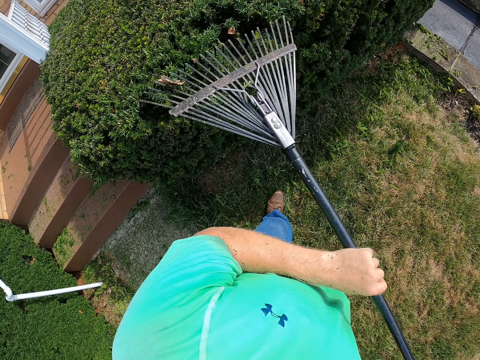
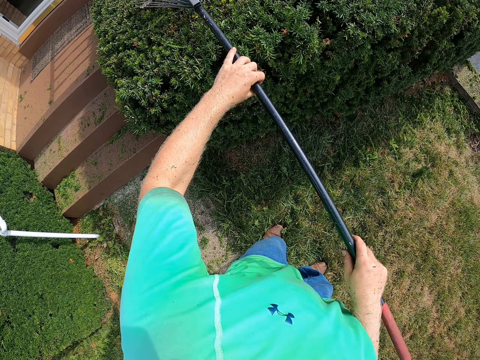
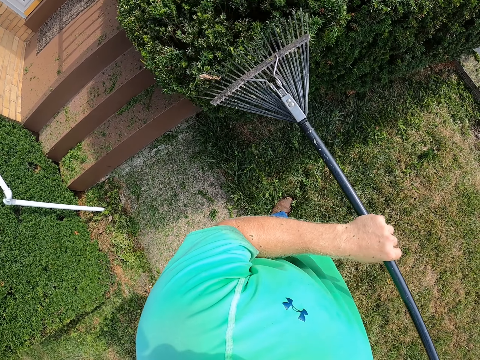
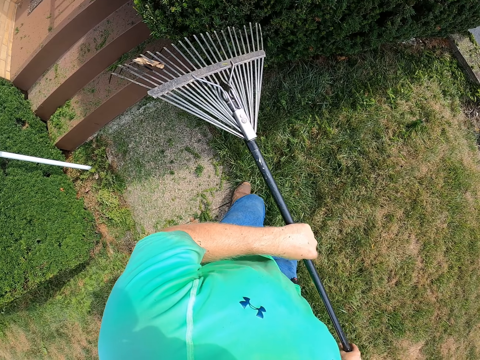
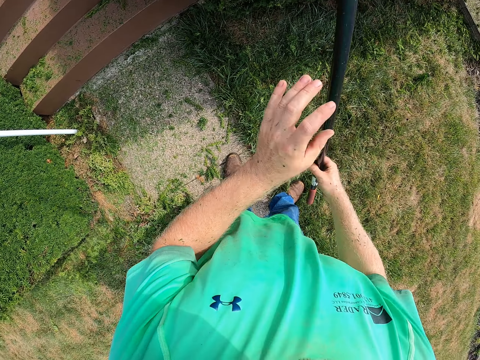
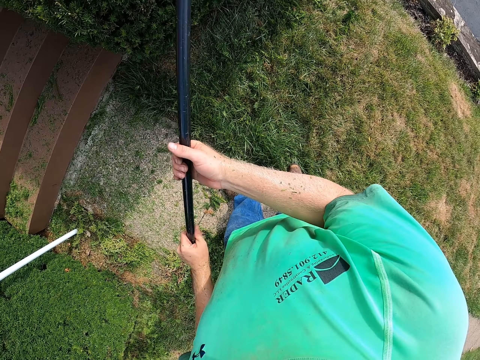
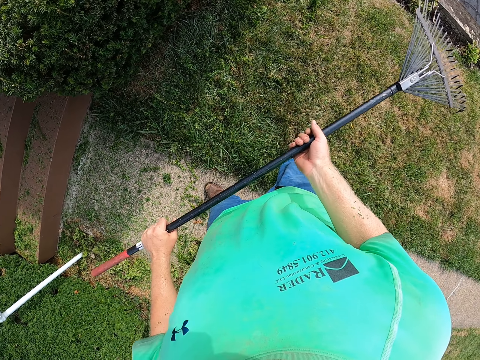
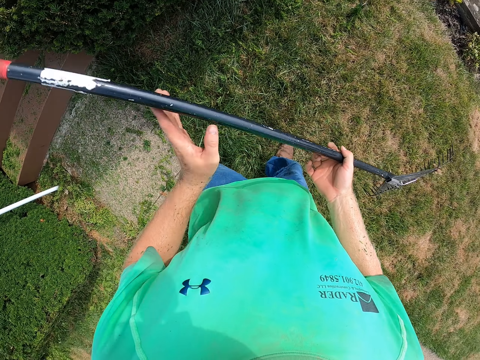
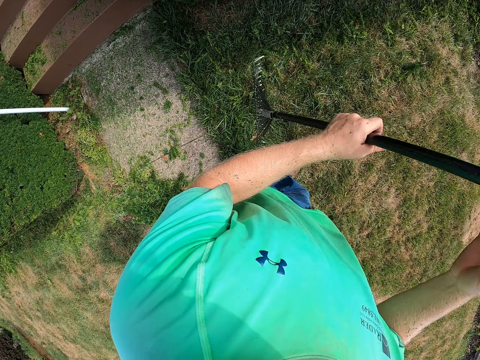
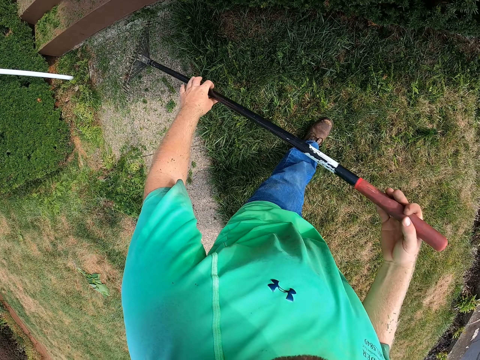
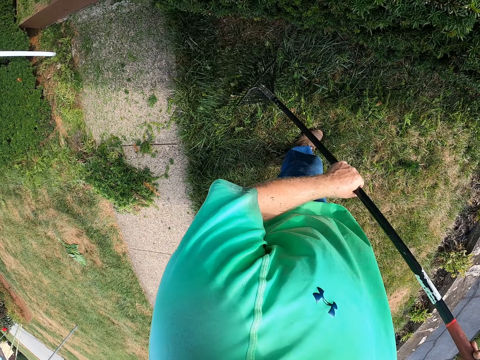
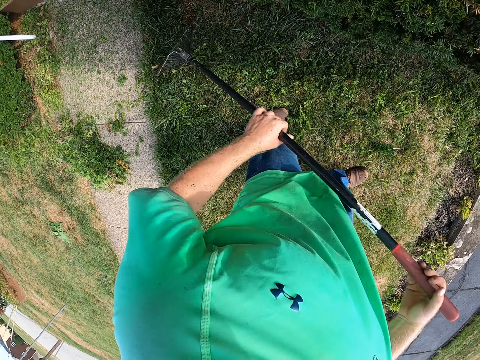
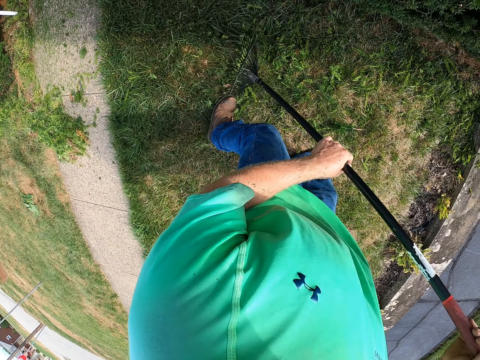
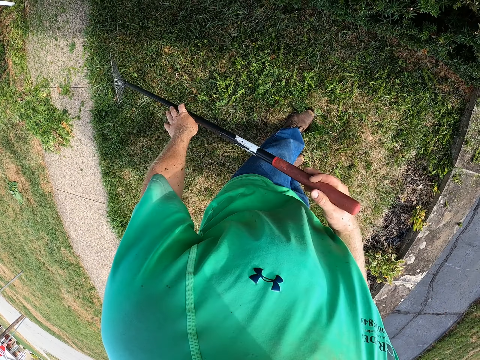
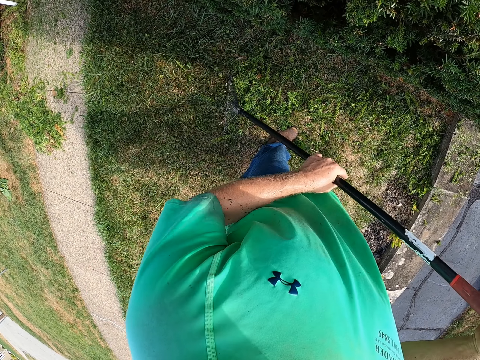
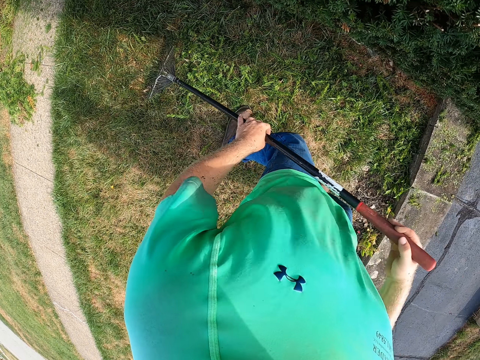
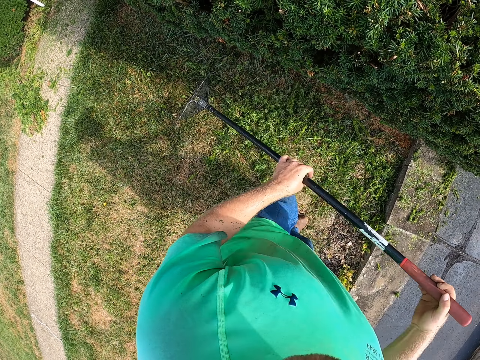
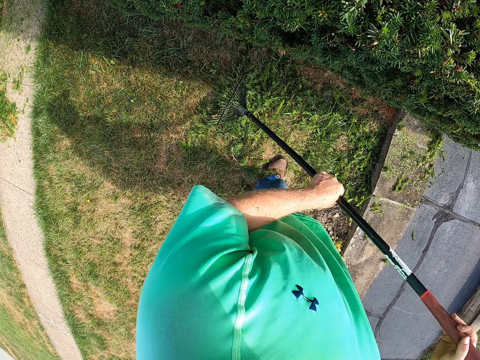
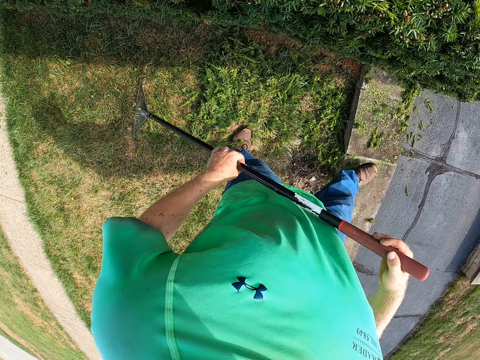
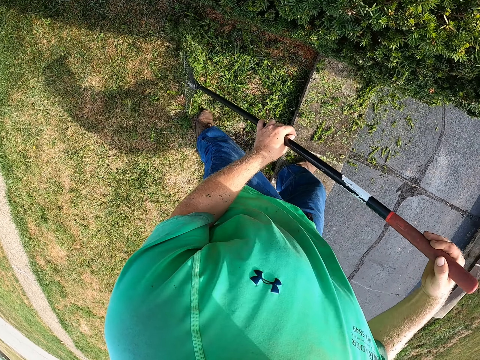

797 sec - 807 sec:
The camera wearer turns the rake in his hands. He packs the grasses on the lawn with the rake. He collects the shrub leaves on the ground with the rake.

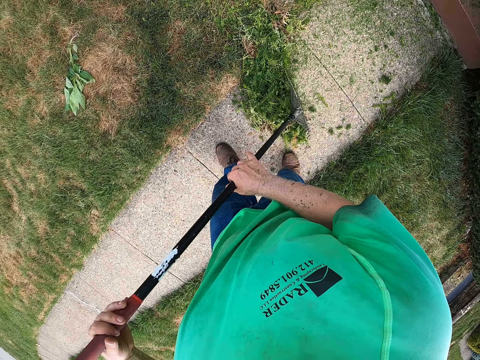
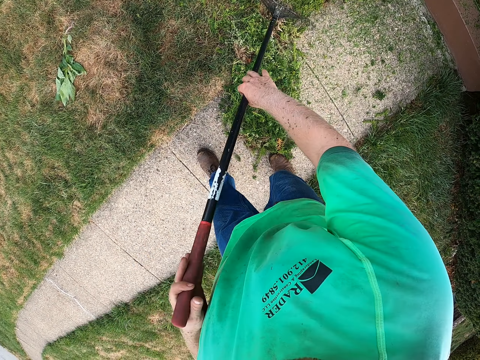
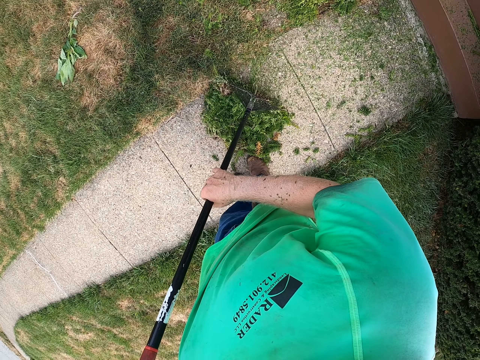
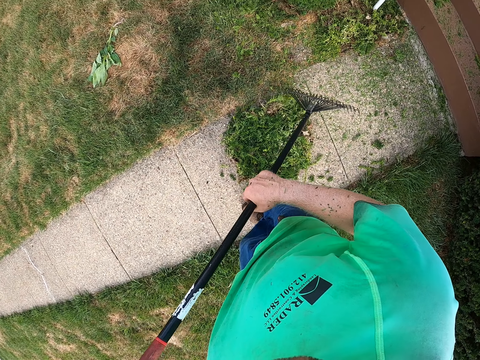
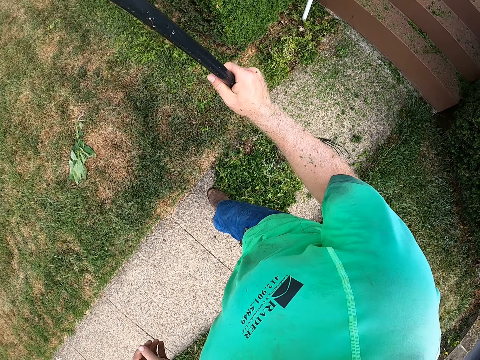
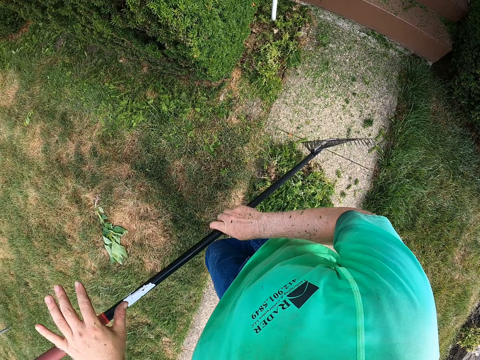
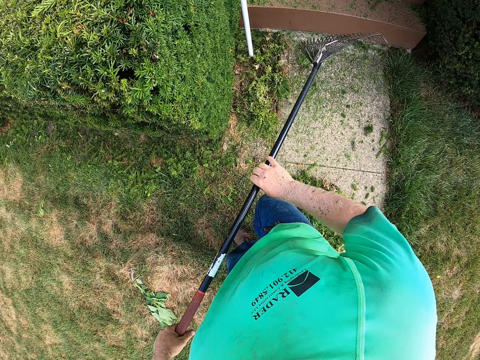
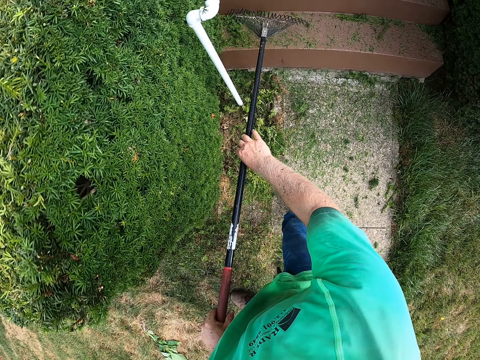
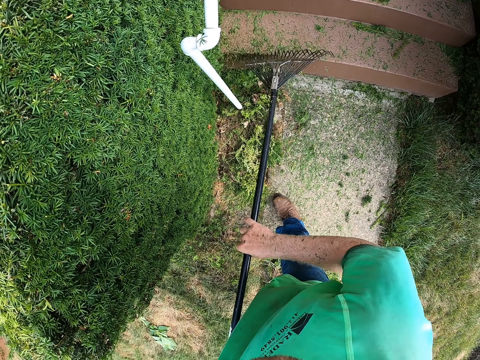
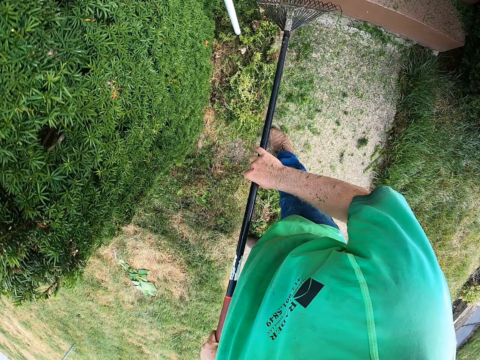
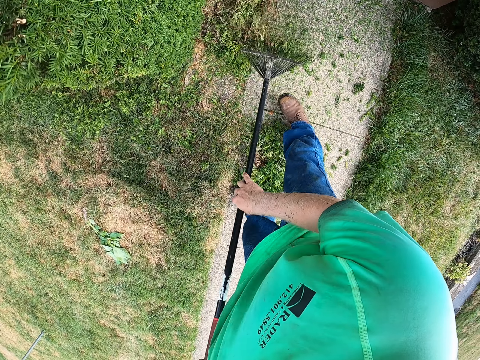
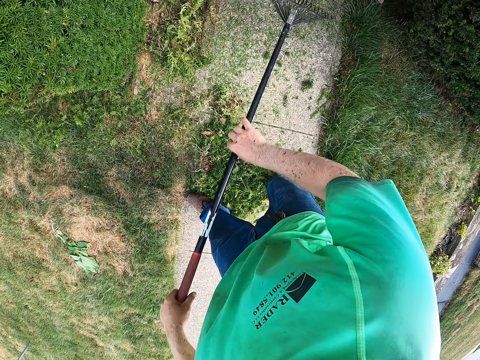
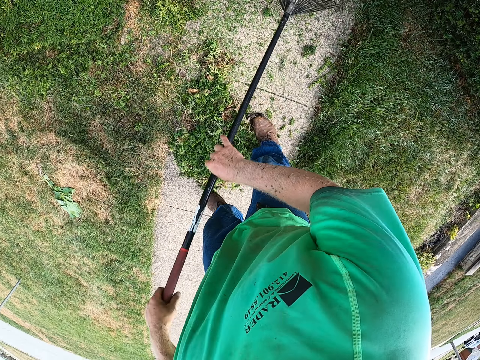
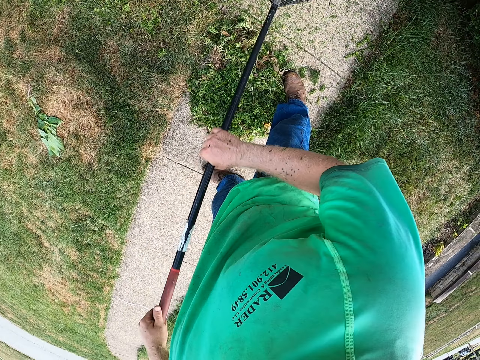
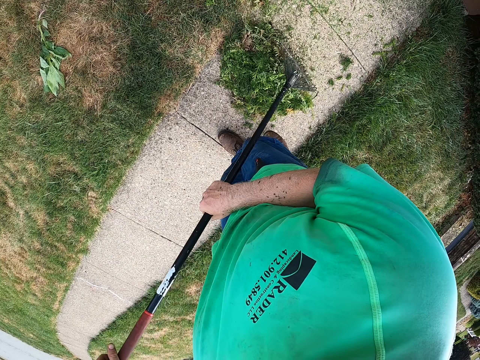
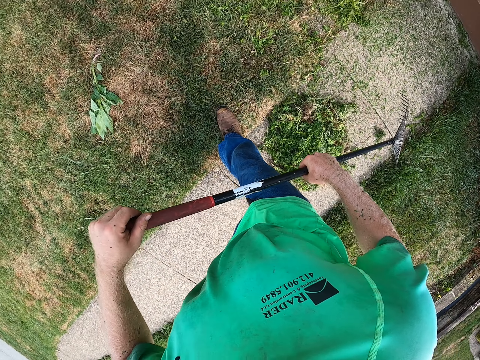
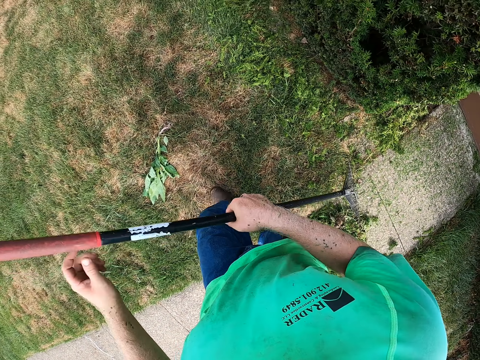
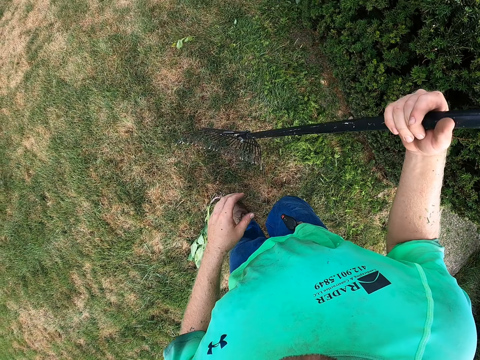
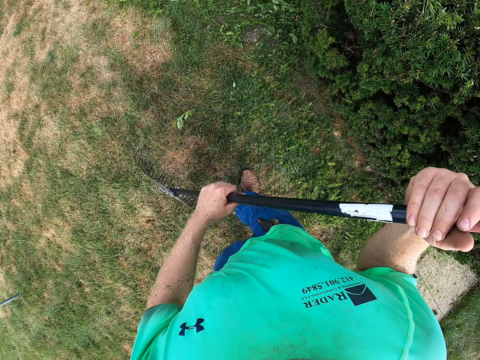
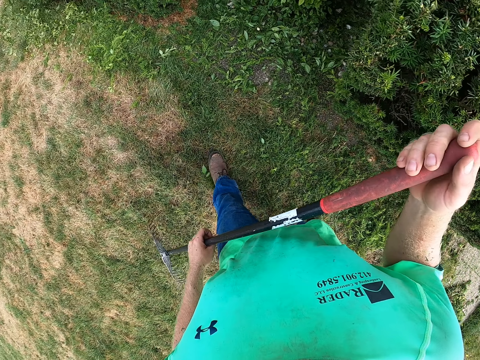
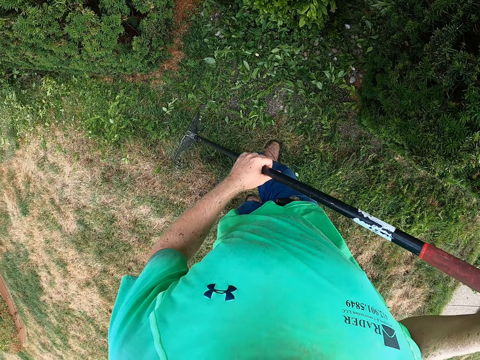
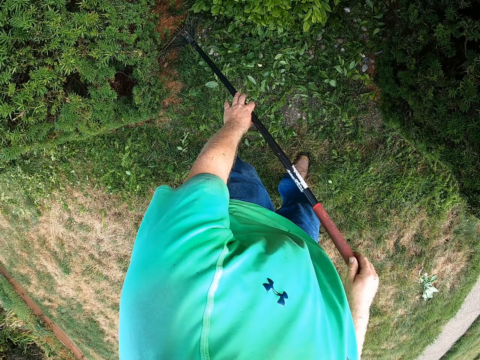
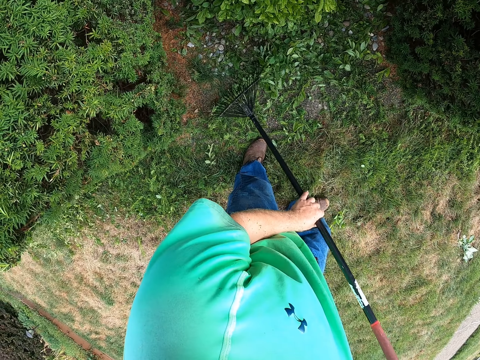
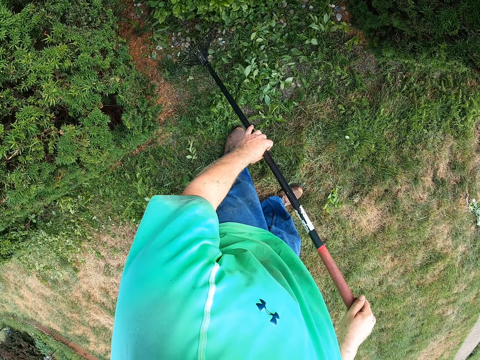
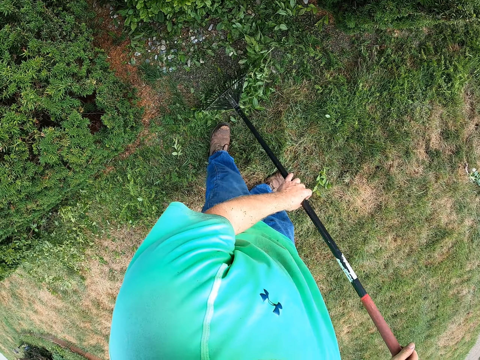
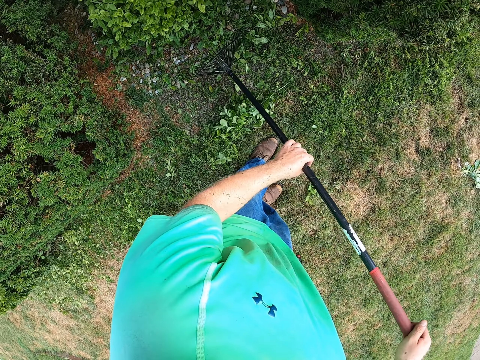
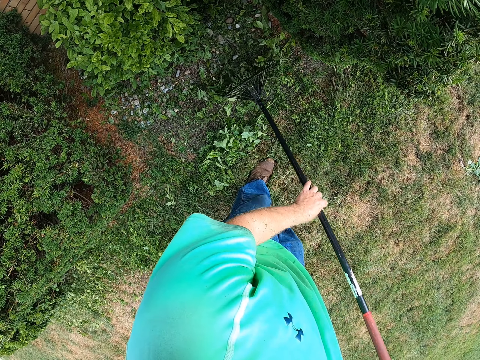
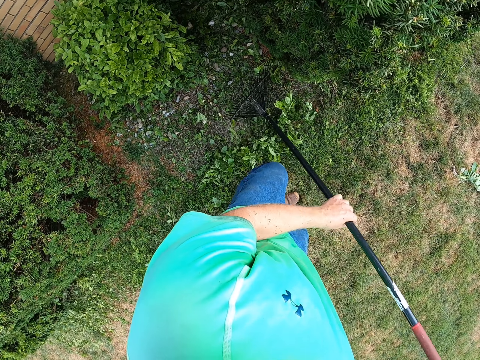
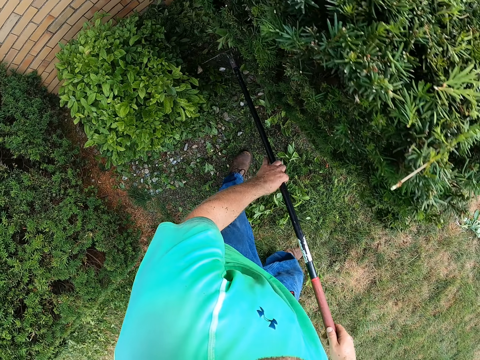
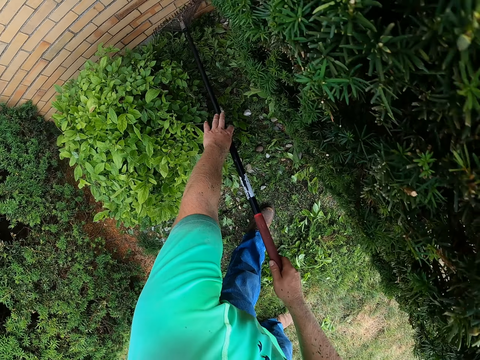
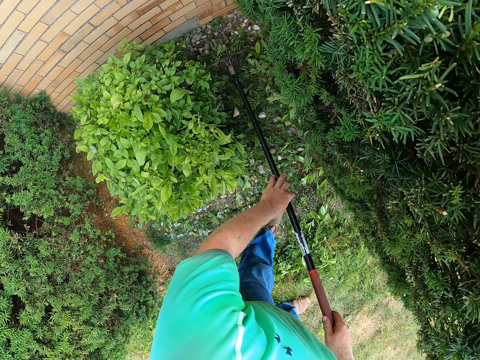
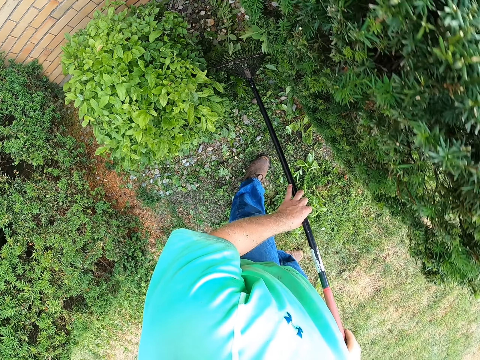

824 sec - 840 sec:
The camera wearer holds the rake with his right hand. He holds the rake with both hands. He gathers leaves on the ground with the rake in both hands. He holds the rake with his right hand. He holds the rake with both hands. He gathers leaves on the ground with the rake in both hands.
